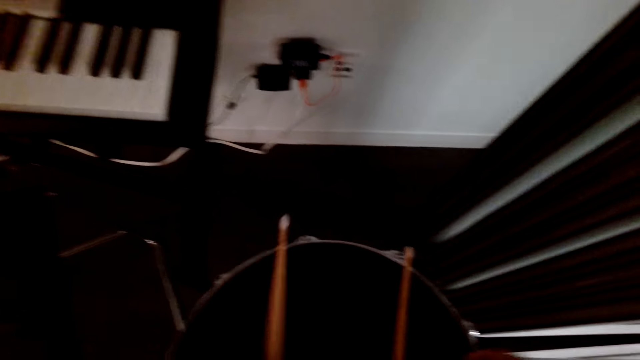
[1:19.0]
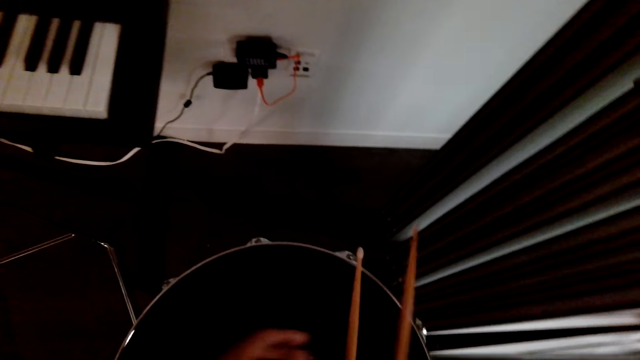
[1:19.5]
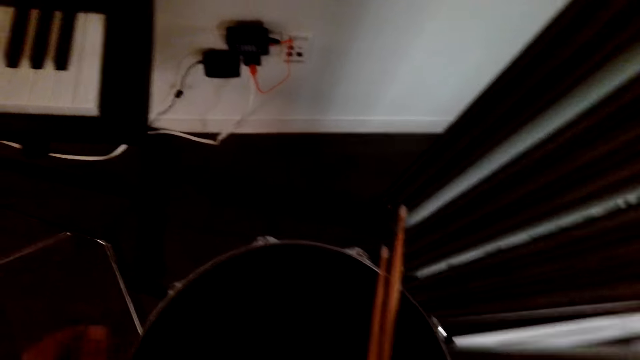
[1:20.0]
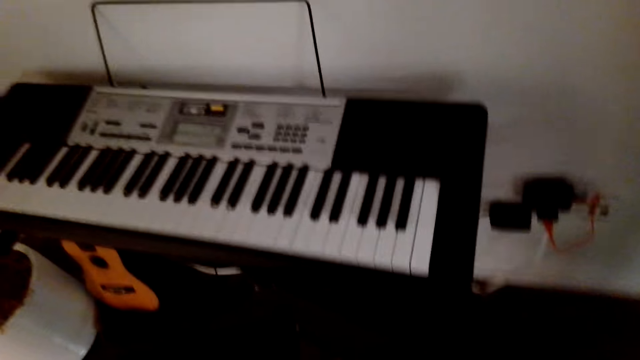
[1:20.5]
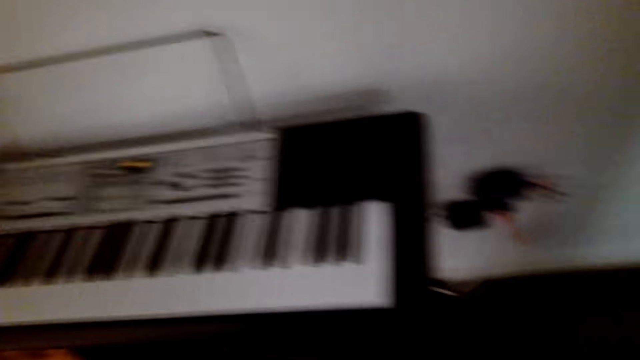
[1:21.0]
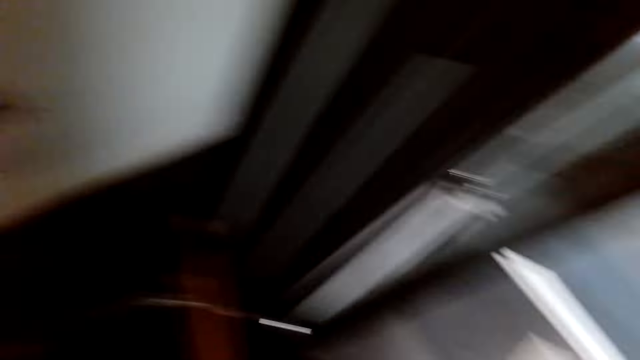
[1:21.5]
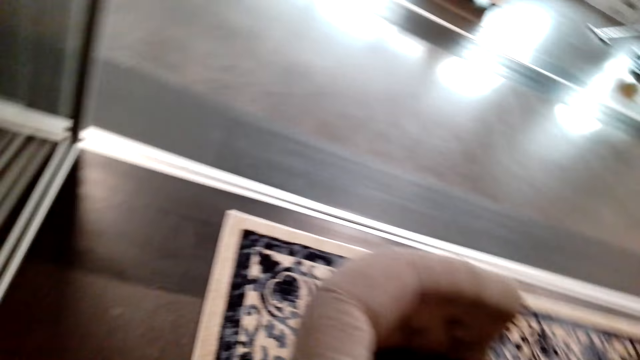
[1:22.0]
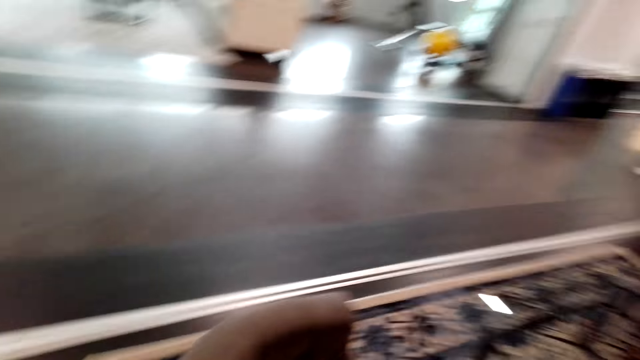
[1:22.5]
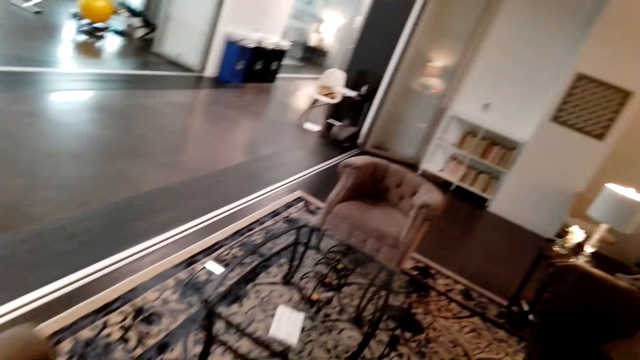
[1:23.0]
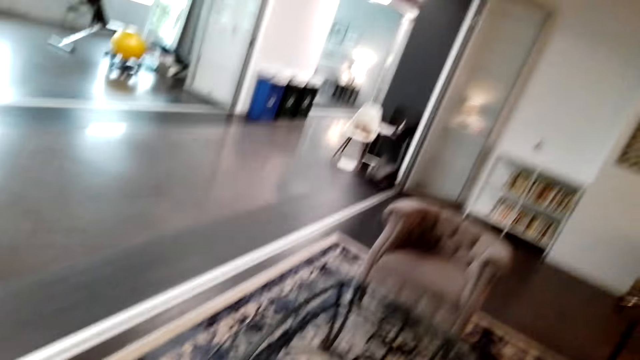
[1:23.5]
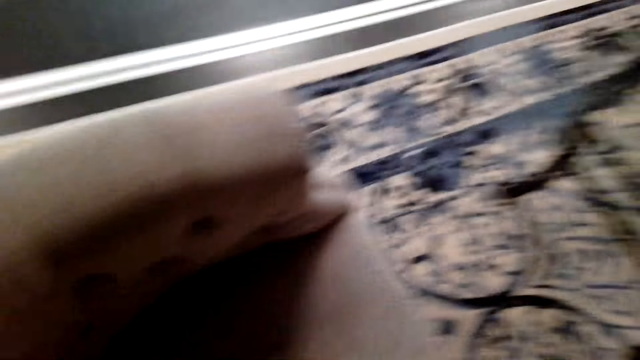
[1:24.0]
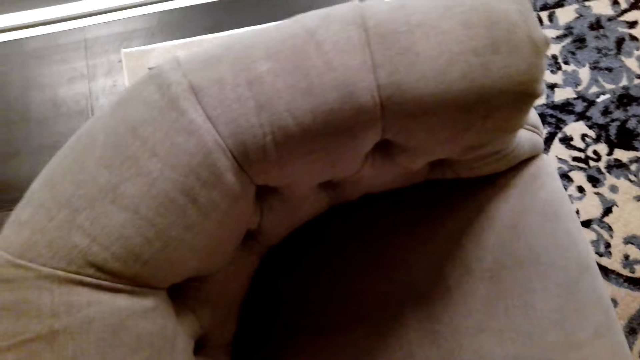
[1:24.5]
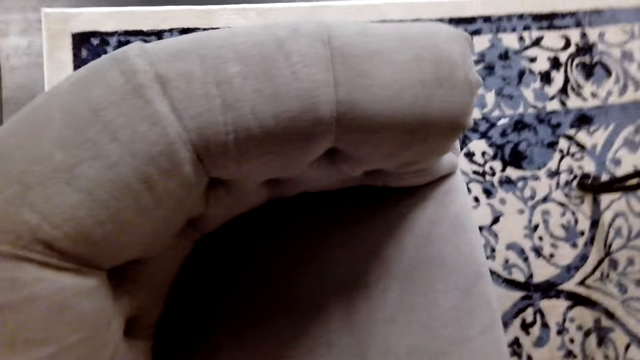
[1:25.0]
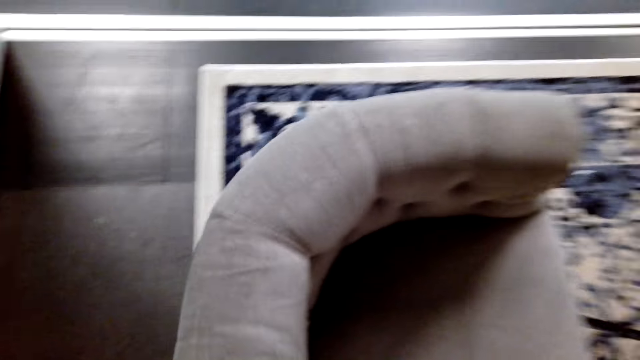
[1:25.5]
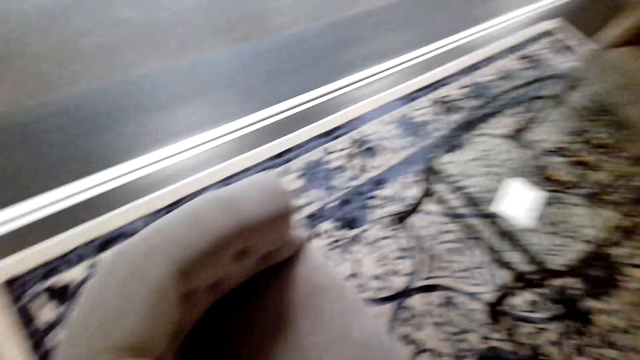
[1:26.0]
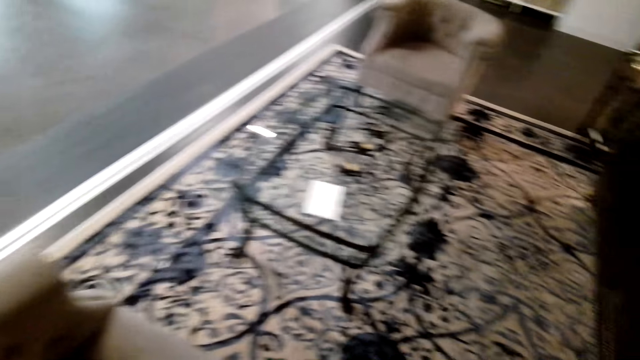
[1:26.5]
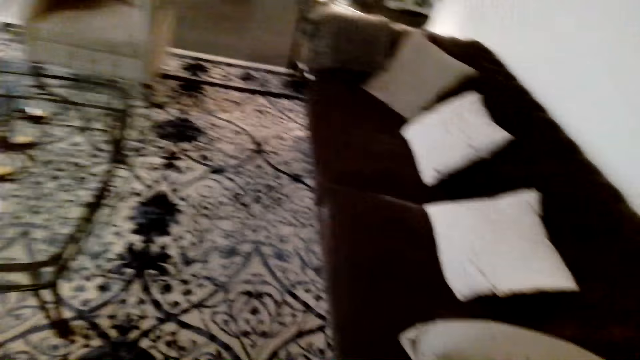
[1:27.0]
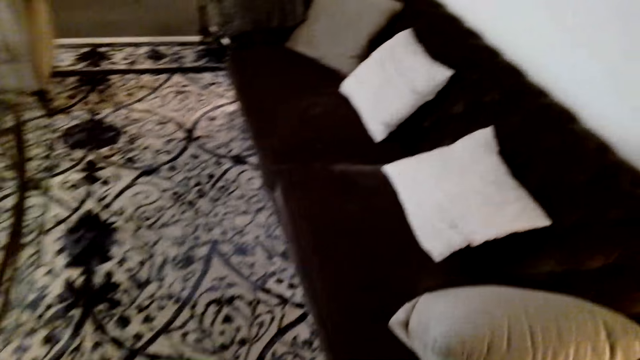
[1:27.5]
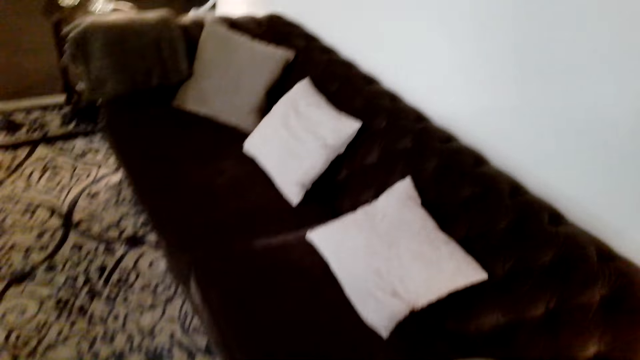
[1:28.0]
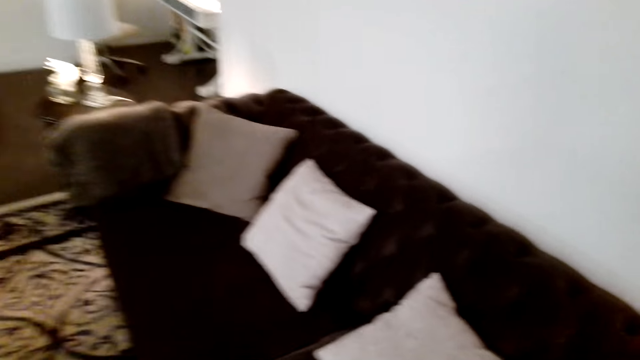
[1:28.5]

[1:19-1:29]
The camera wearer places the drum sticks on the drum. They look around. They walk in the house. They look at the sofa. They look at the carpet. They look at the sofa with a throw pillow.

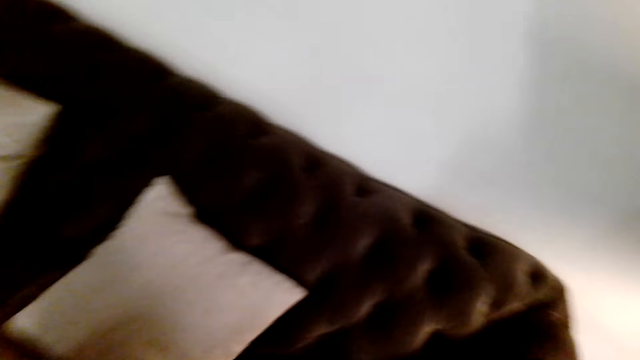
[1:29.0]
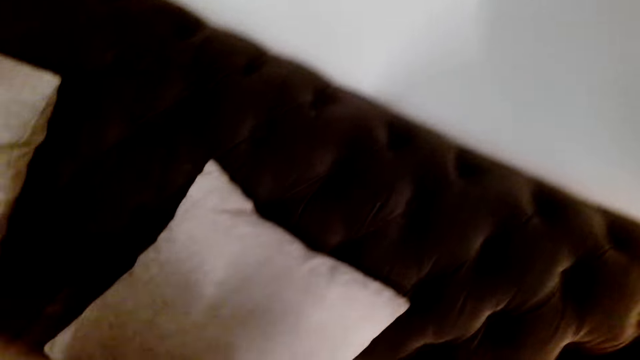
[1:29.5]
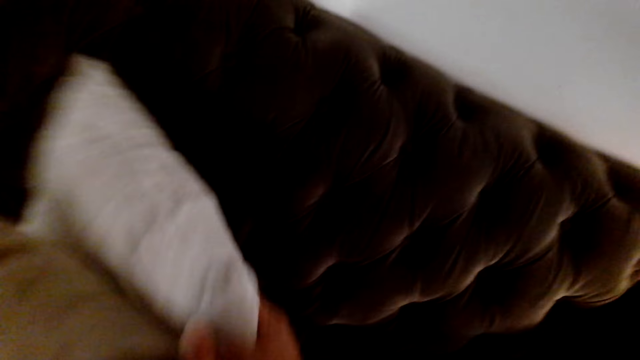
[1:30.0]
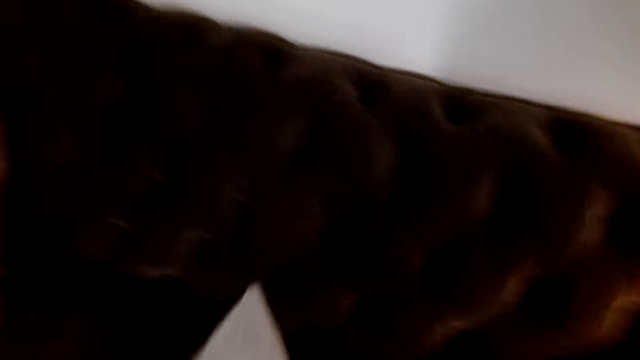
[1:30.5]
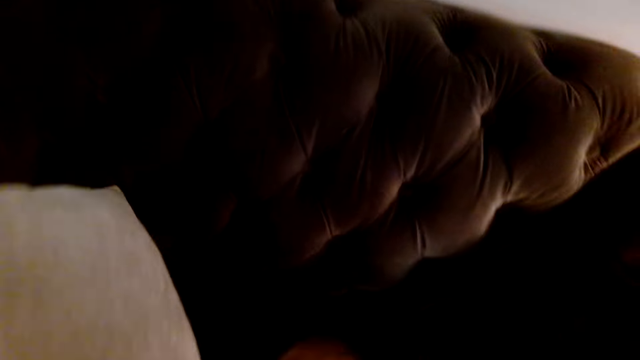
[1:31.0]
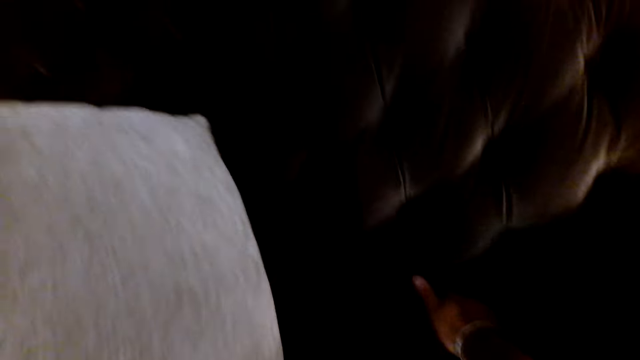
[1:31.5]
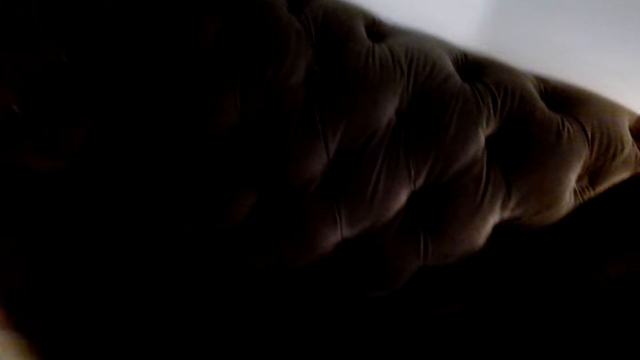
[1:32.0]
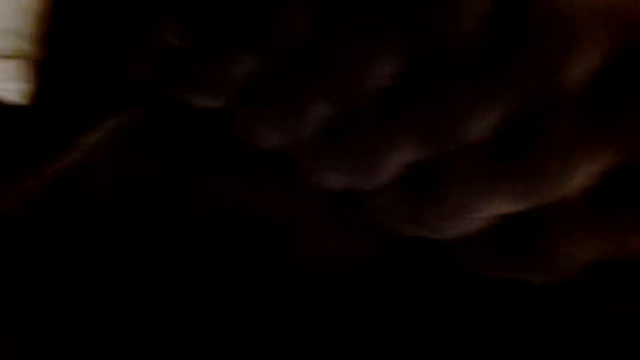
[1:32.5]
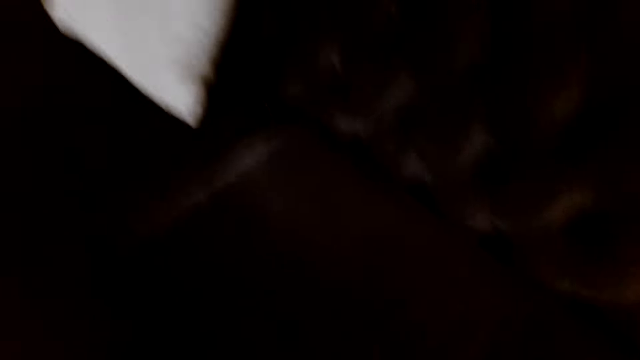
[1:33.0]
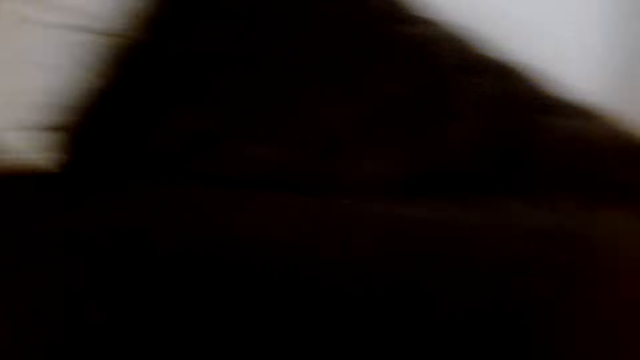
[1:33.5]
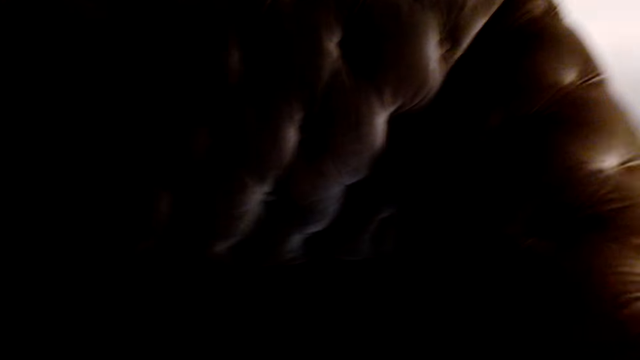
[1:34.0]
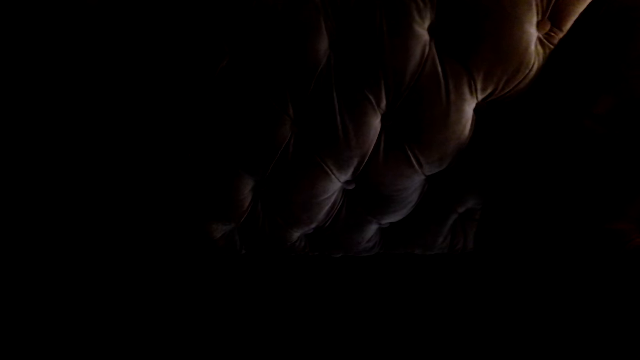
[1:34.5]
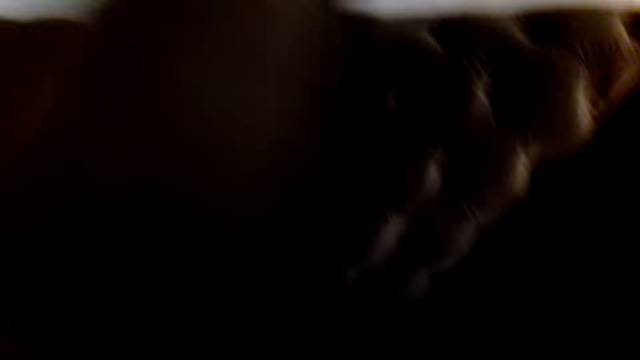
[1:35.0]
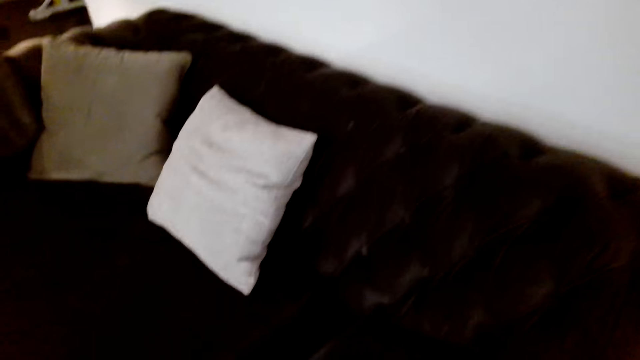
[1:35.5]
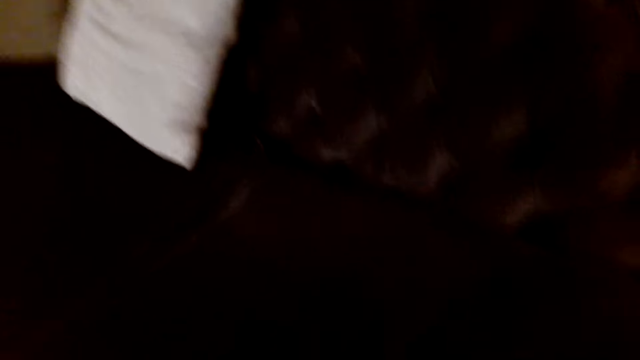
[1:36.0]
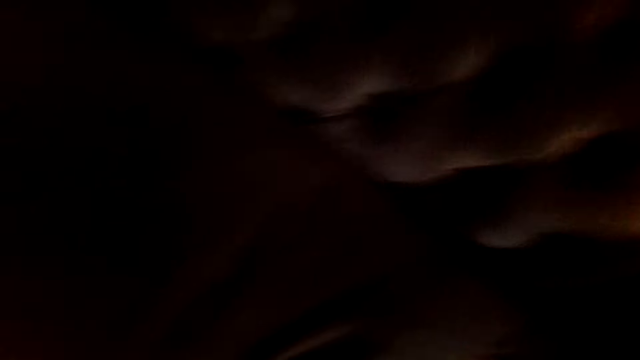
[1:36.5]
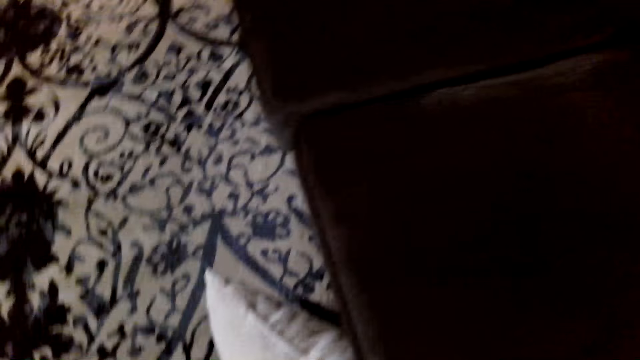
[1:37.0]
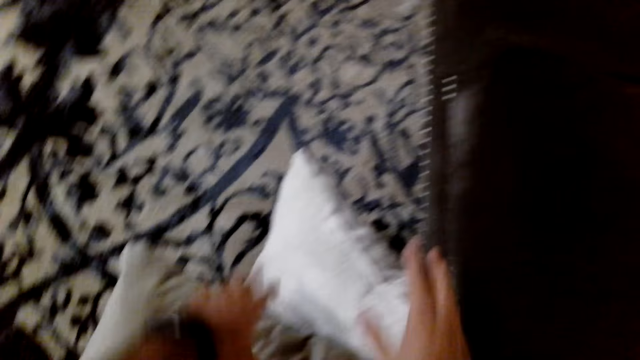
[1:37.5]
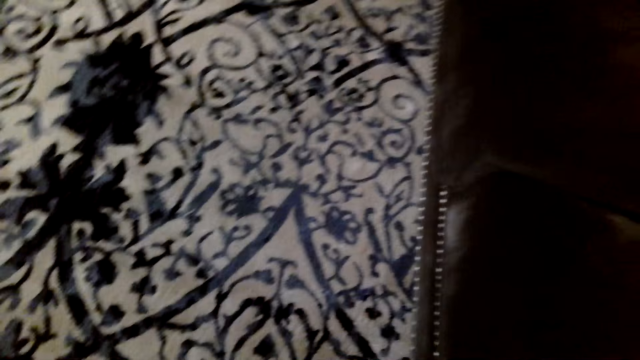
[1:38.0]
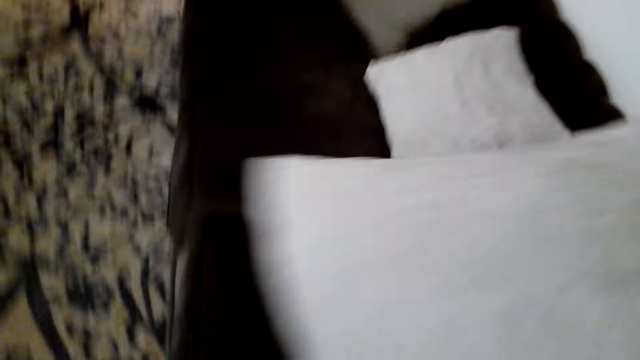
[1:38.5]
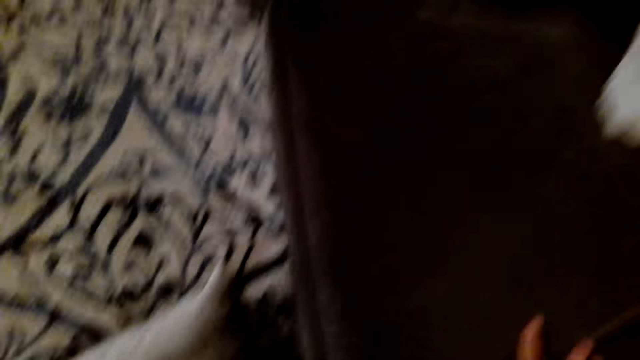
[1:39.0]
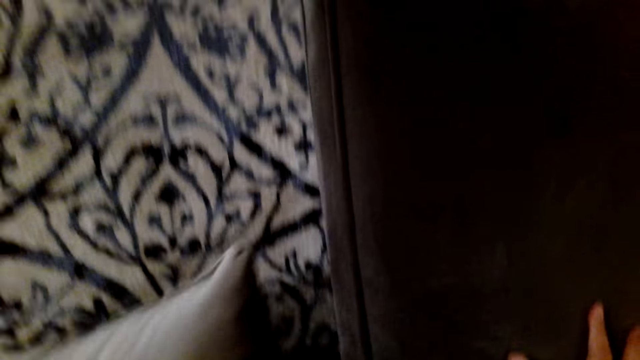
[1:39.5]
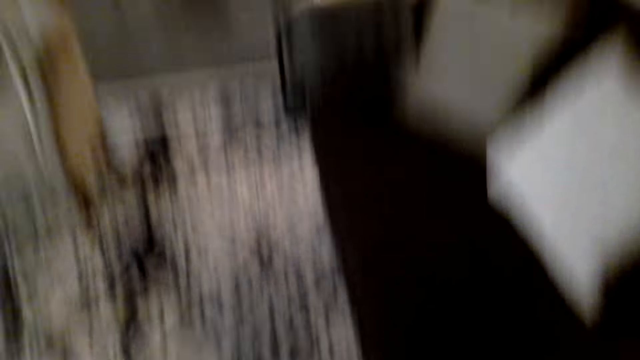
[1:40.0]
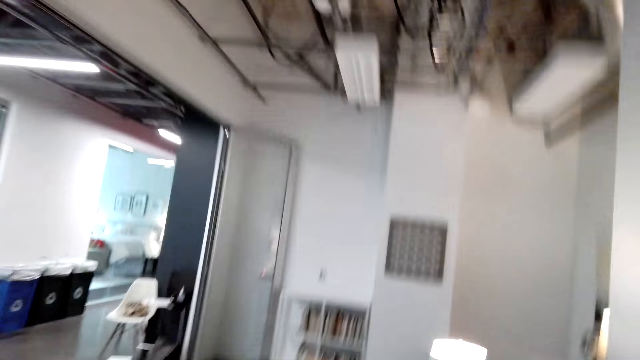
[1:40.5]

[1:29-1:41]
The camera wearer picks throw pillows from the sofa. They pick another throw pillow from the sofa. They speak to a person. They look at the throw pillow. They adjust the cushion. They speak to the person. They place the throw pillow on the carpet. They return the throw pillow to the sofa.
